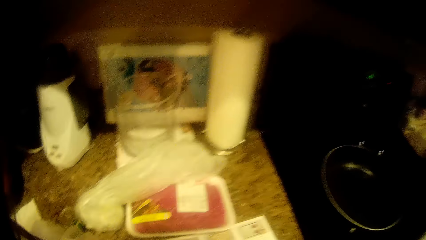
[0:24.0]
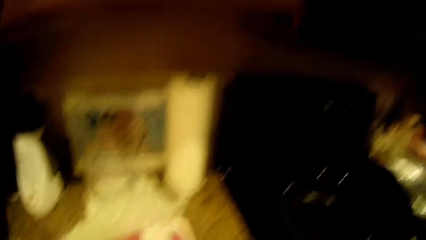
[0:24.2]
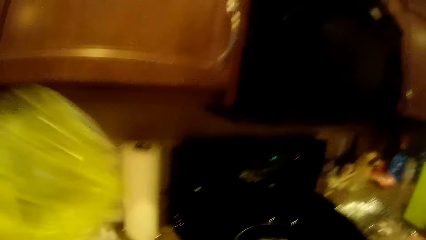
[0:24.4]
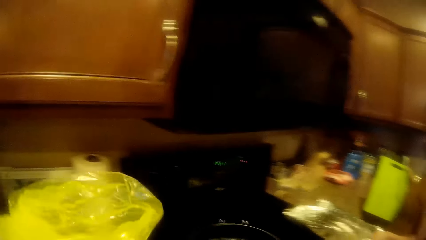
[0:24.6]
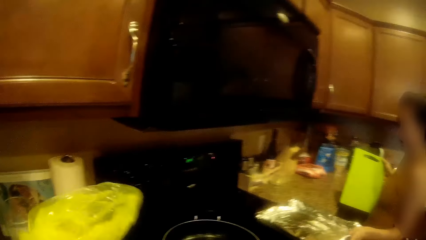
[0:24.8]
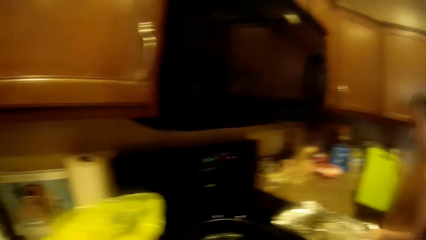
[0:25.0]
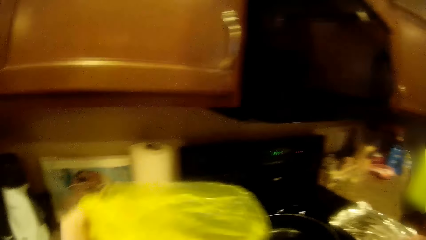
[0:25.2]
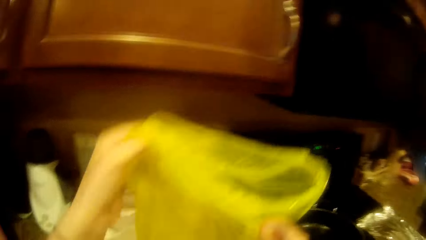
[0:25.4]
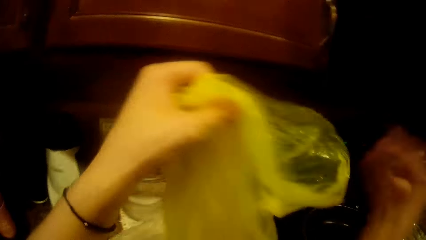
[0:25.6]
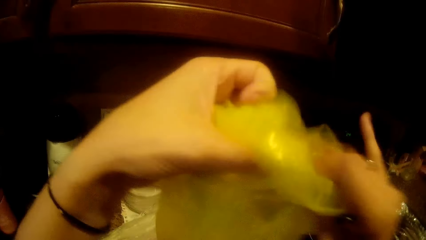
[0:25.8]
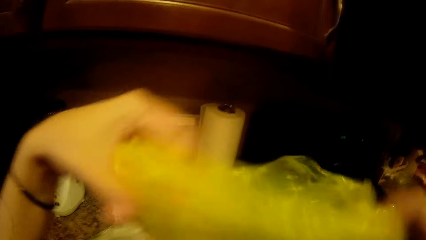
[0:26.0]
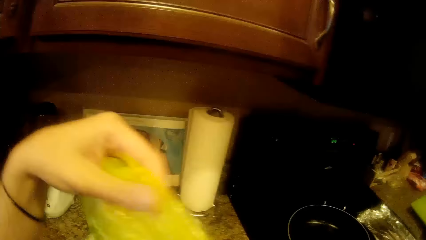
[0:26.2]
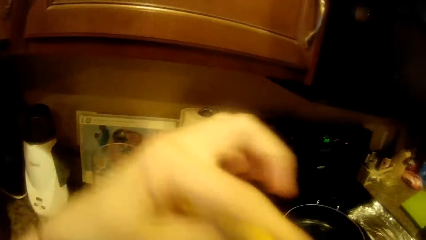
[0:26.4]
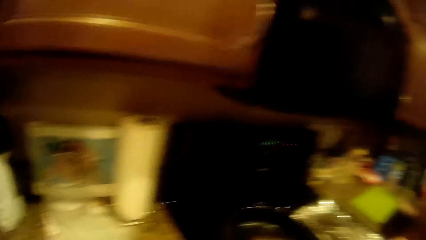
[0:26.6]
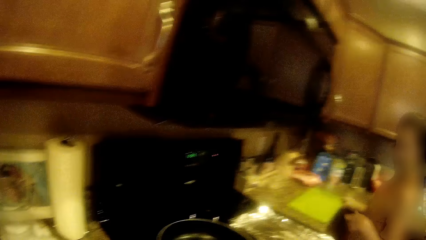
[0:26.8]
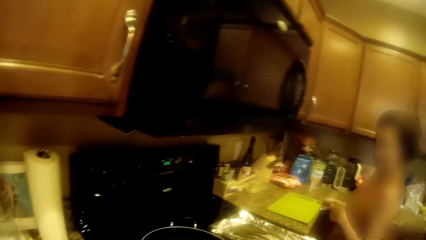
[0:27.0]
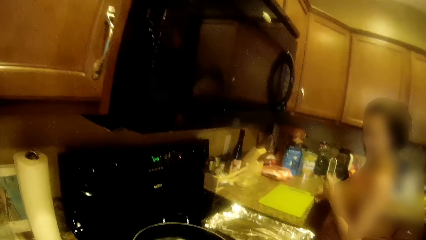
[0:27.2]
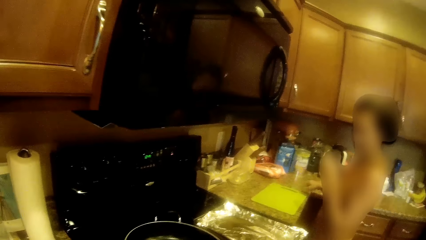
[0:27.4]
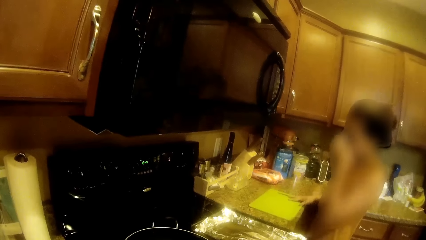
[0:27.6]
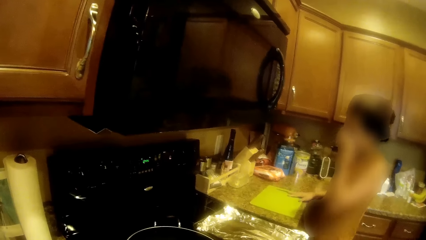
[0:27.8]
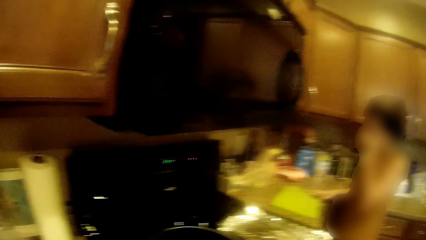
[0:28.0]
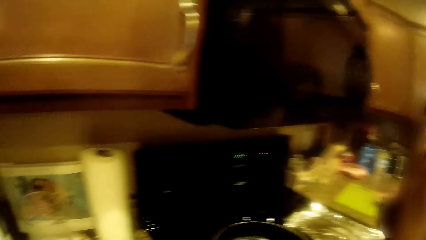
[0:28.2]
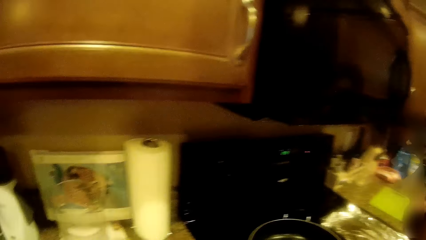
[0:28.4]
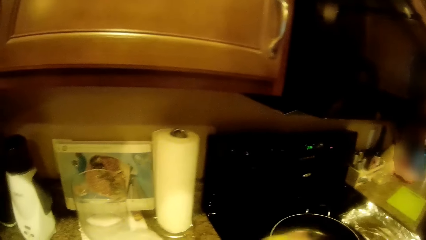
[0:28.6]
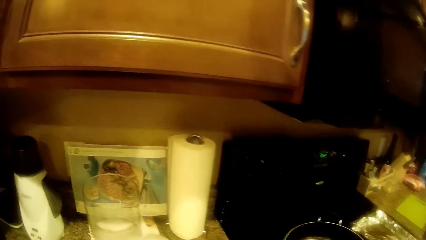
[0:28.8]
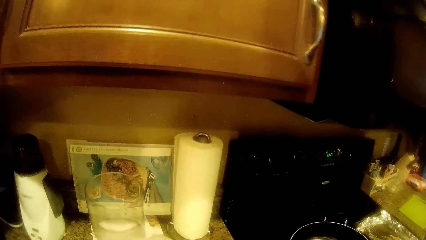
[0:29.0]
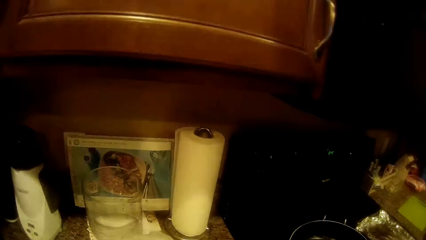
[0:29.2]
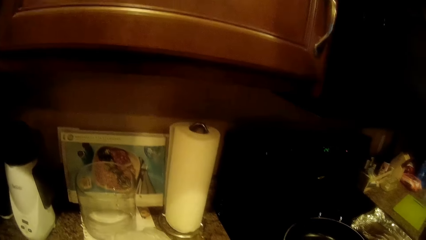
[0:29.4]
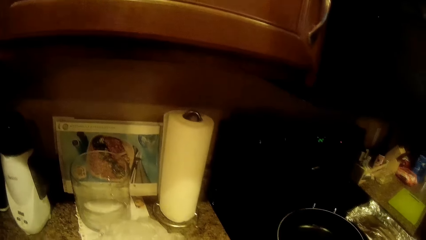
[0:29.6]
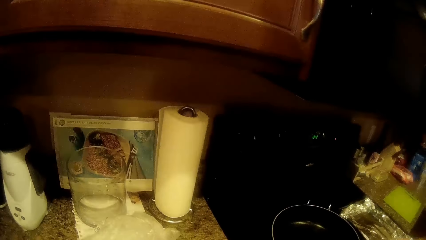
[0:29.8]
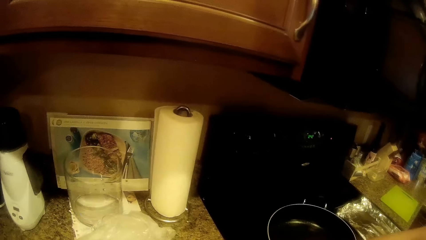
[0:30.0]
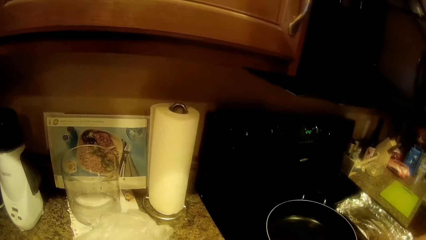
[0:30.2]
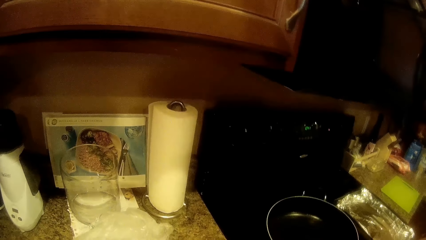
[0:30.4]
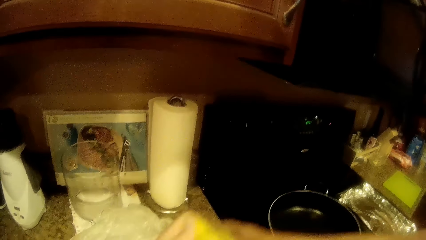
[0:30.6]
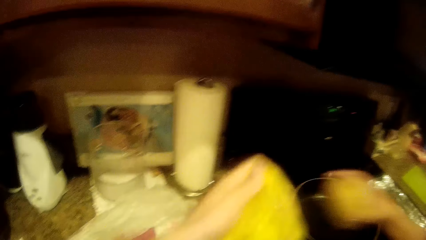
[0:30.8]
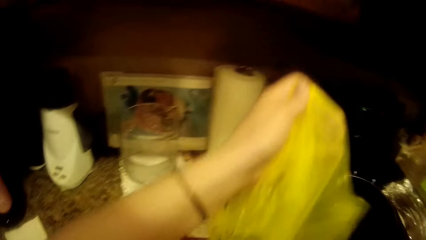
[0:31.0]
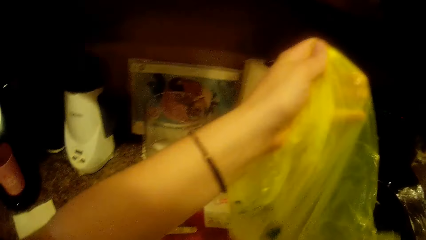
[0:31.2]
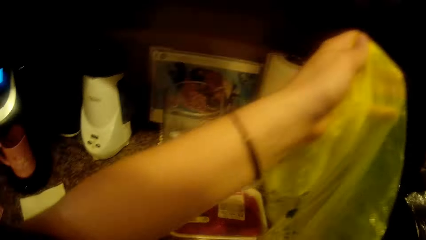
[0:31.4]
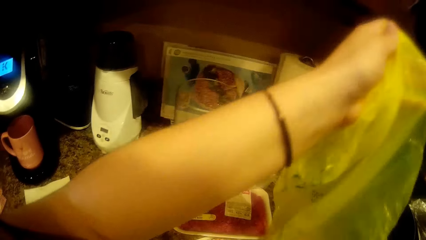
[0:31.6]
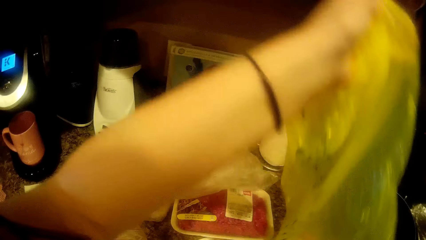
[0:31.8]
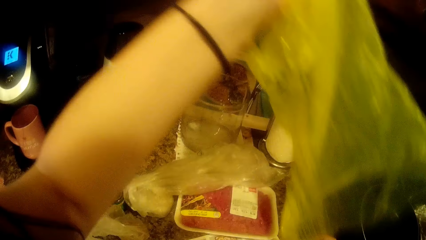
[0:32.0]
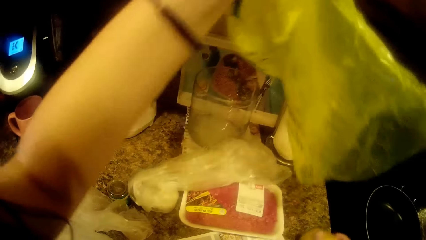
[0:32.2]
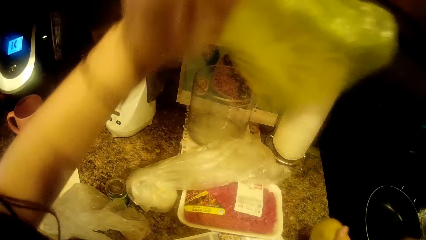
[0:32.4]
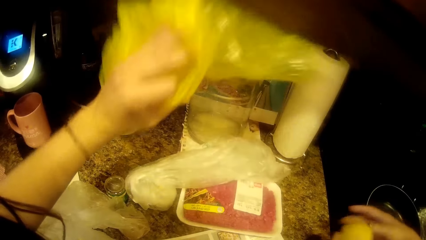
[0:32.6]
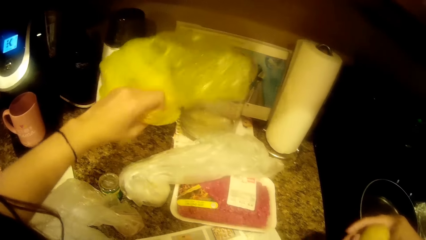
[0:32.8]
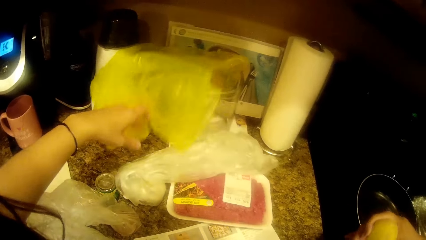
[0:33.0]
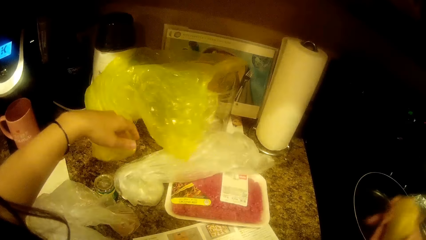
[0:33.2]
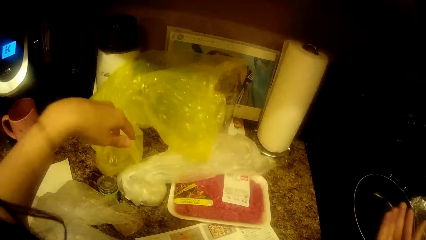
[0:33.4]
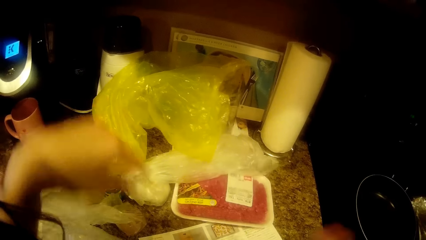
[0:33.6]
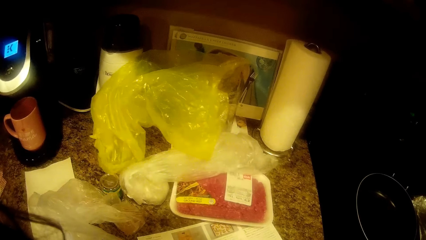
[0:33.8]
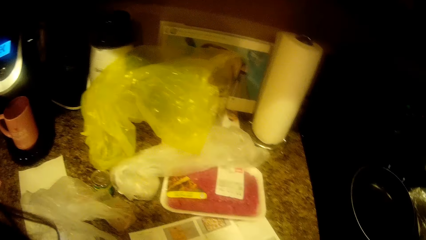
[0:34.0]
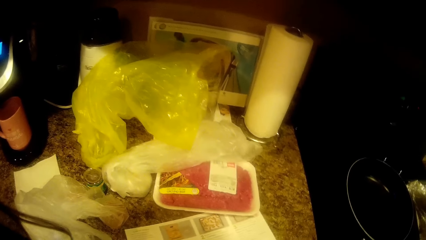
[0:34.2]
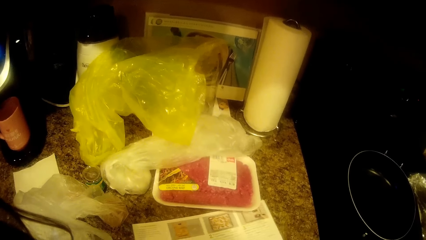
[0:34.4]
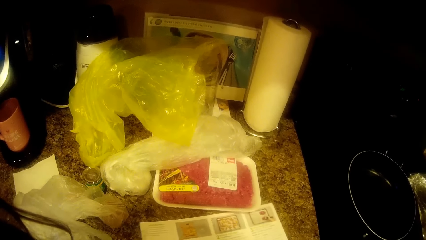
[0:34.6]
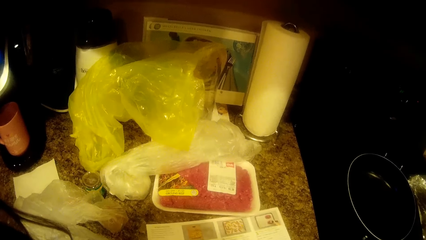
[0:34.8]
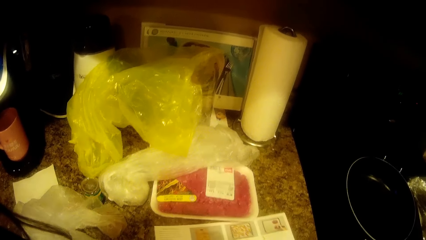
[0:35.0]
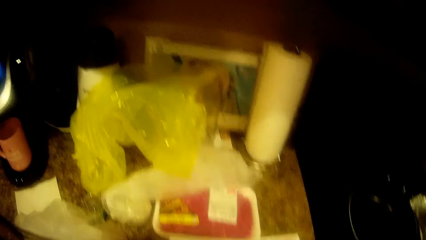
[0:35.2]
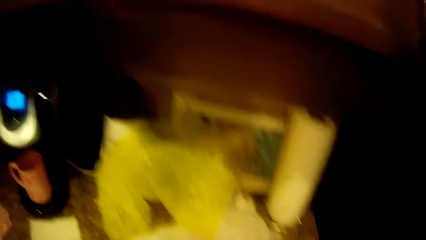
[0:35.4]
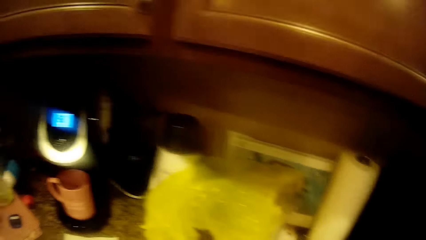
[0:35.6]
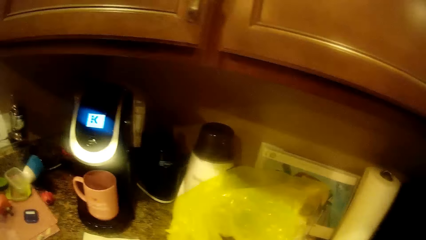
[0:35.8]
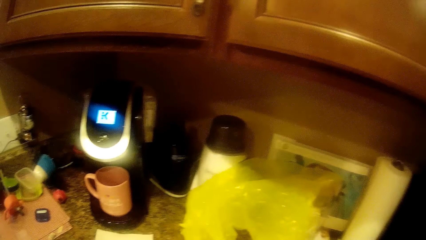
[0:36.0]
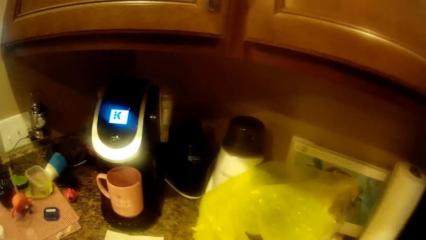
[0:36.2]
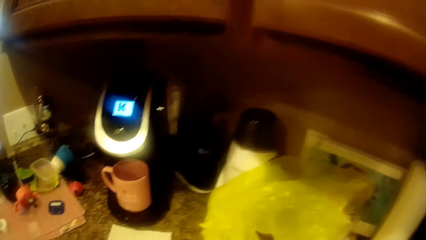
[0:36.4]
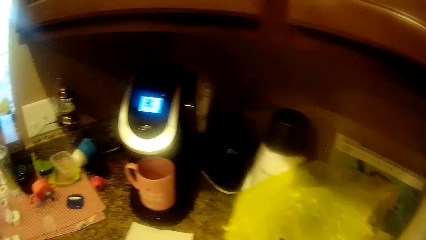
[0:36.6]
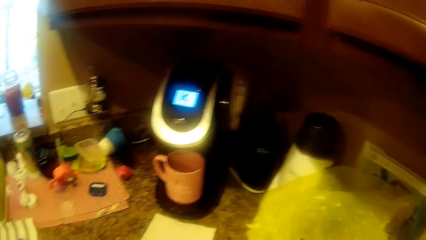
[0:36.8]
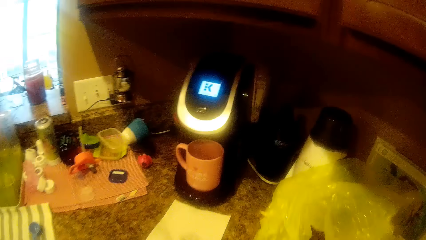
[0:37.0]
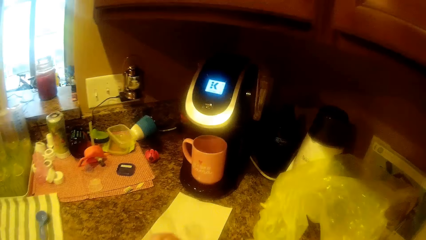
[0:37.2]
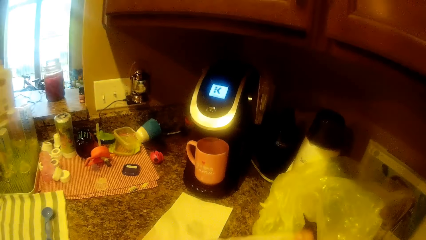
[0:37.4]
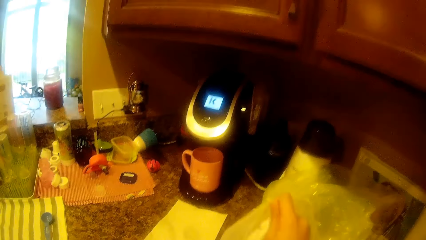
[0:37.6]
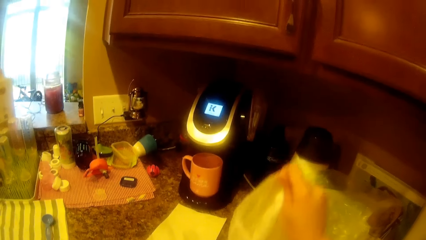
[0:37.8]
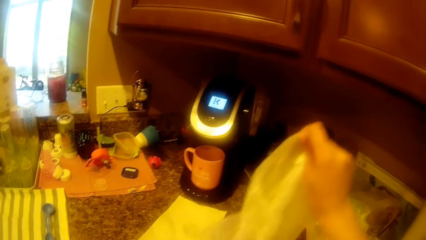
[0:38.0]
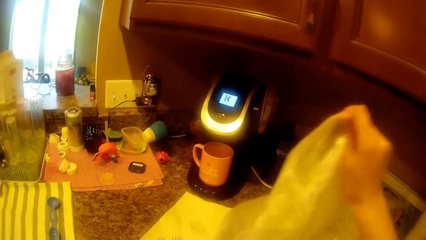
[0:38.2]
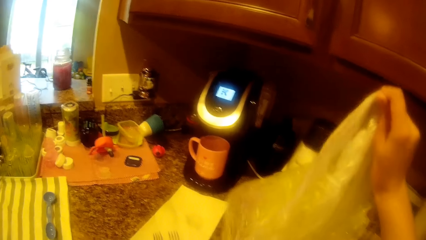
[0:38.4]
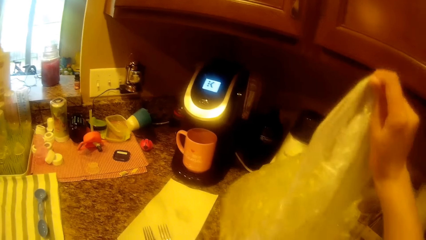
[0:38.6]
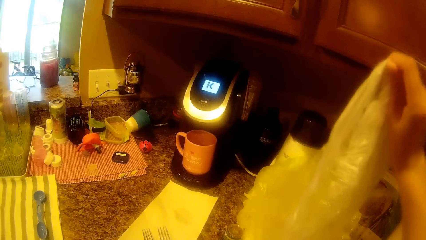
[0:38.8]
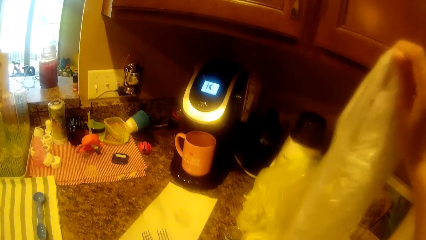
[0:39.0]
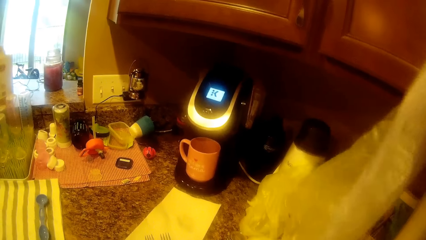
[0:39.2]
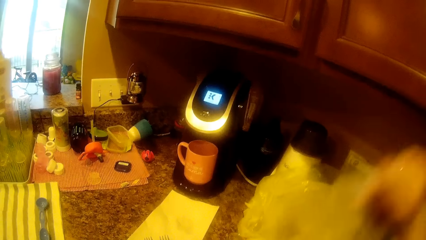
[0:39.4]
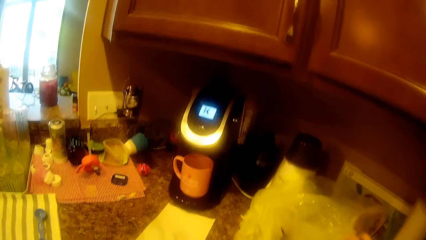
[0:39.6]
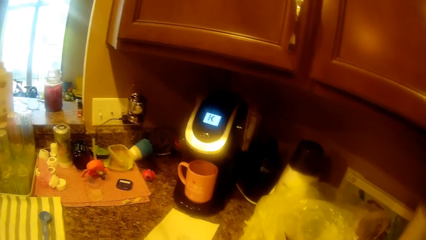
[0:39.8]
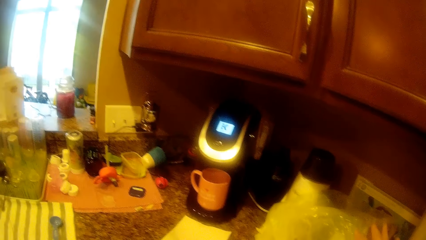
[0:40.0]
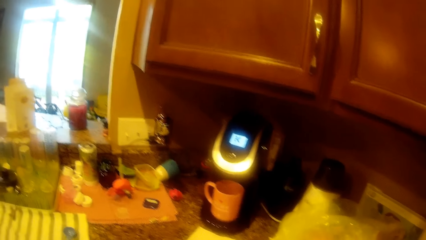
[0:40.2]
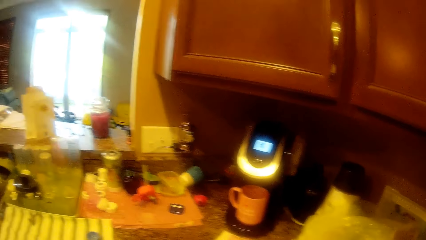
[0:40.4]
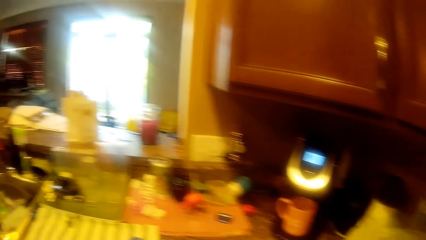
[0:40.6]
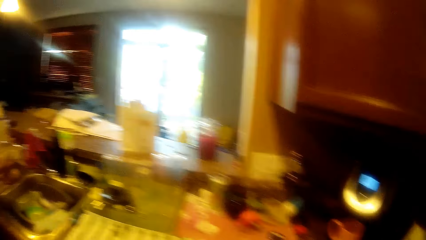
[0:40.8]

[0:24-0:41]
The camera wearer holds a plastic bag or paper. They open the plastic bag with both hands. A woman touches her face with her left hand. The woman lifts up the hand. The camera wearer walks around the kitchen. They hold the plastic bag with their left hand. They put the paper down. They adjust the menu on the table. They walk around the kitchen. They hold the plastic bag with their right hand. They put the paper down.
